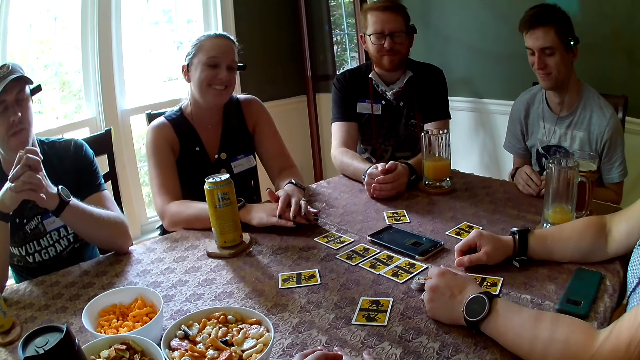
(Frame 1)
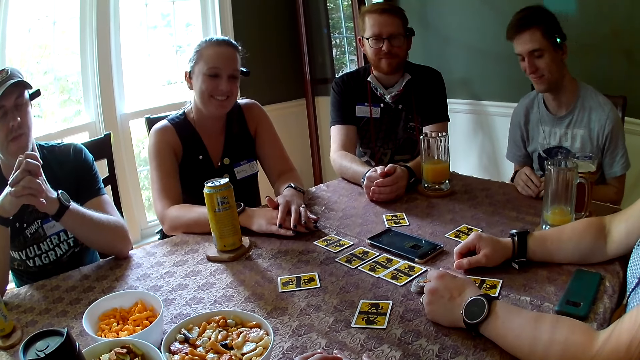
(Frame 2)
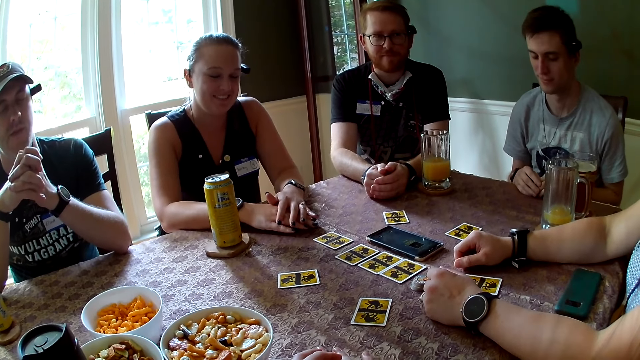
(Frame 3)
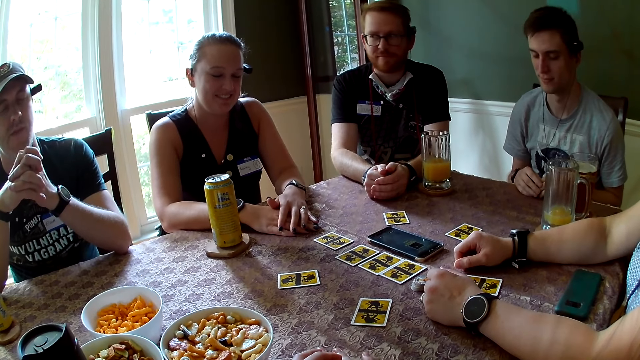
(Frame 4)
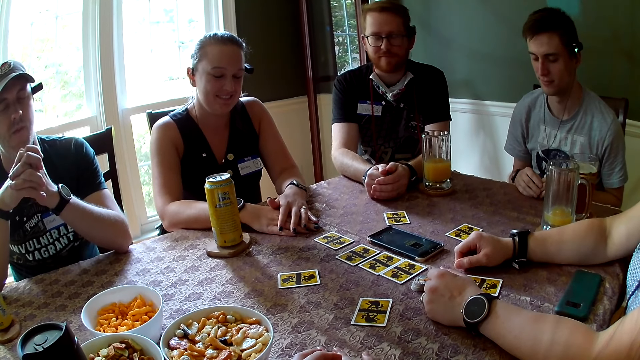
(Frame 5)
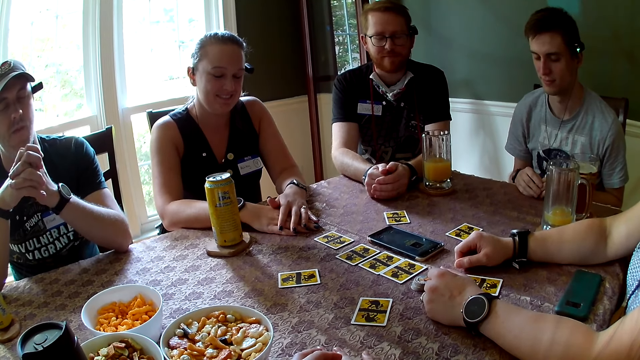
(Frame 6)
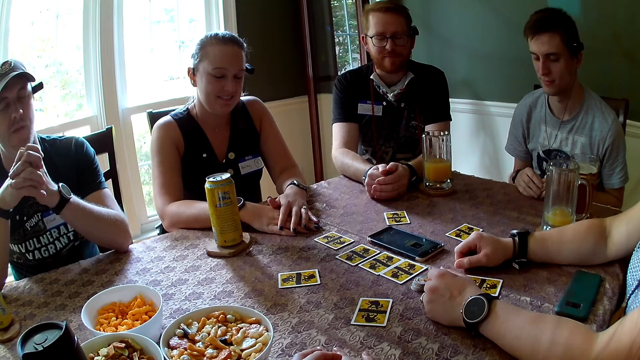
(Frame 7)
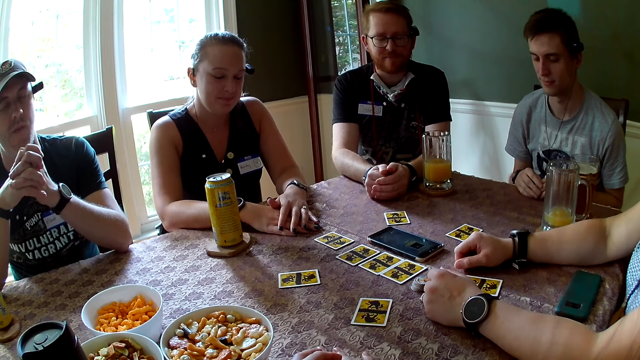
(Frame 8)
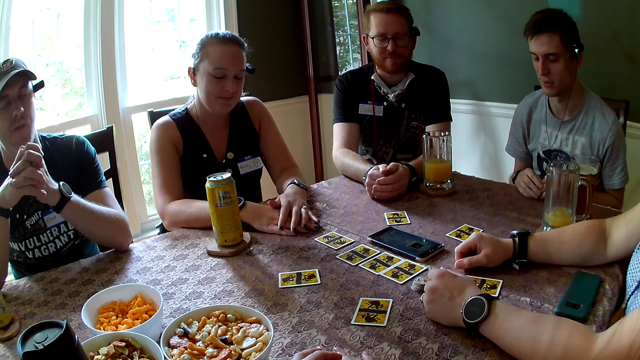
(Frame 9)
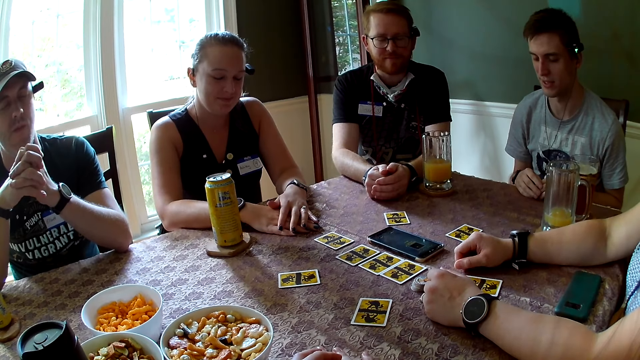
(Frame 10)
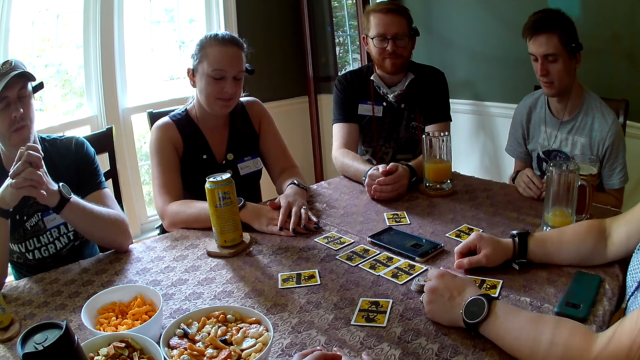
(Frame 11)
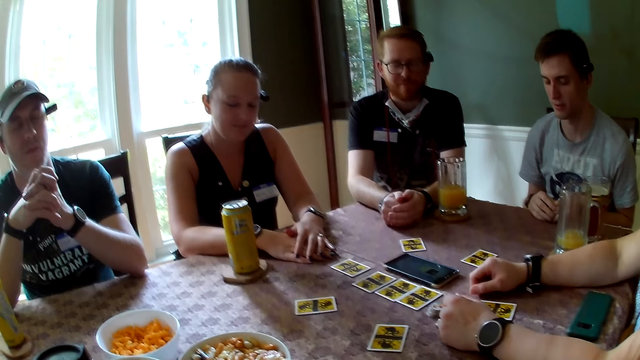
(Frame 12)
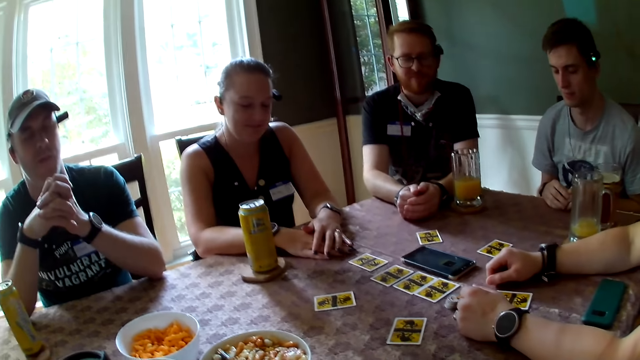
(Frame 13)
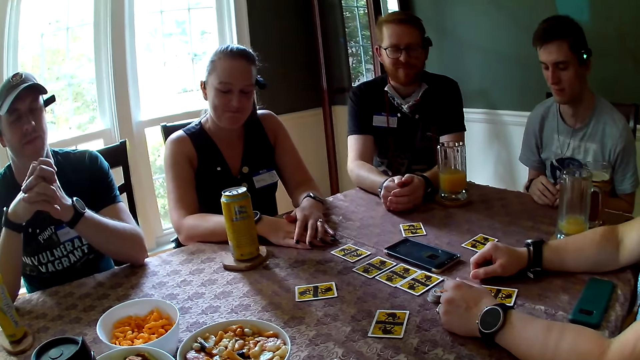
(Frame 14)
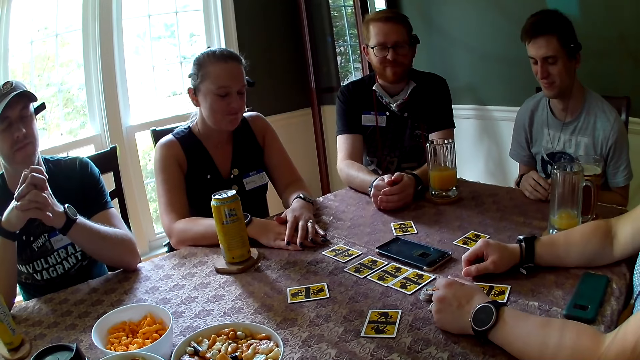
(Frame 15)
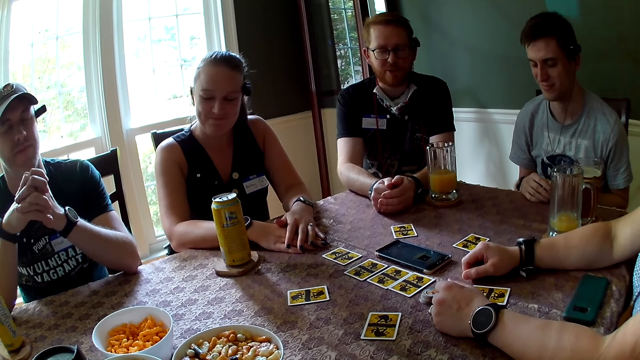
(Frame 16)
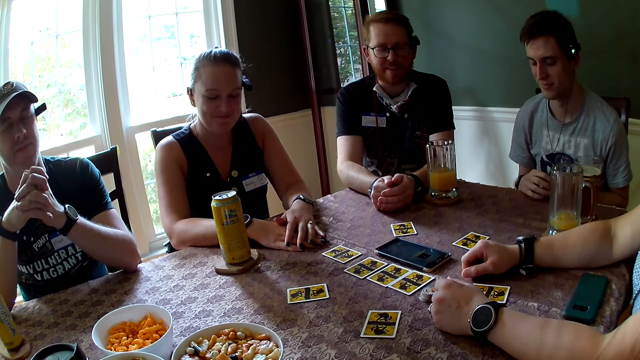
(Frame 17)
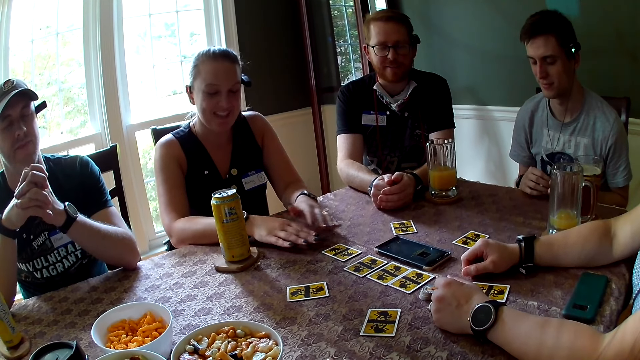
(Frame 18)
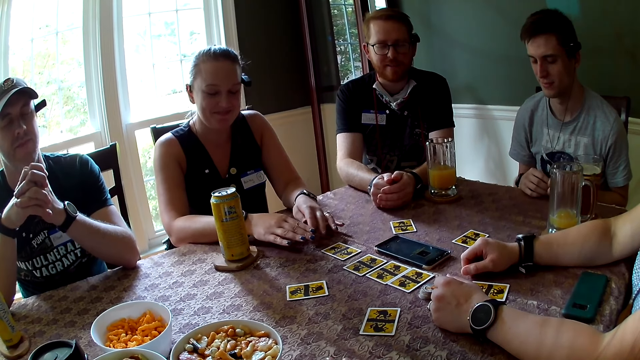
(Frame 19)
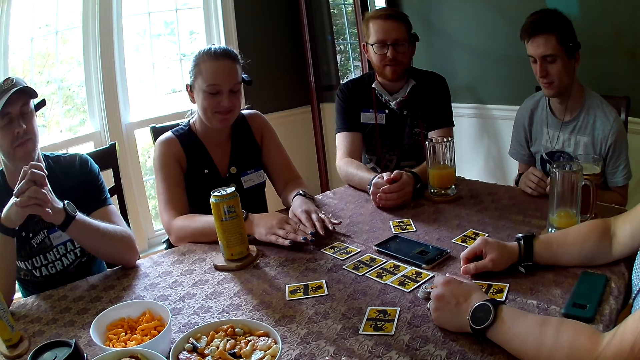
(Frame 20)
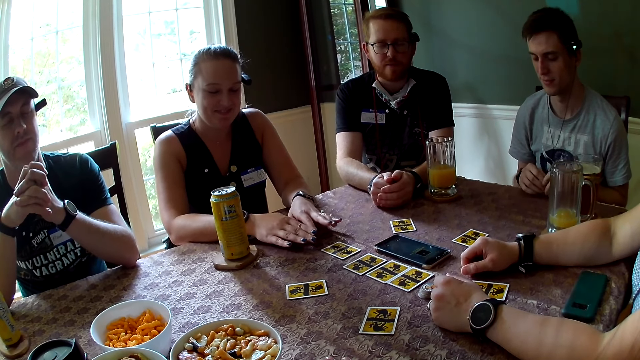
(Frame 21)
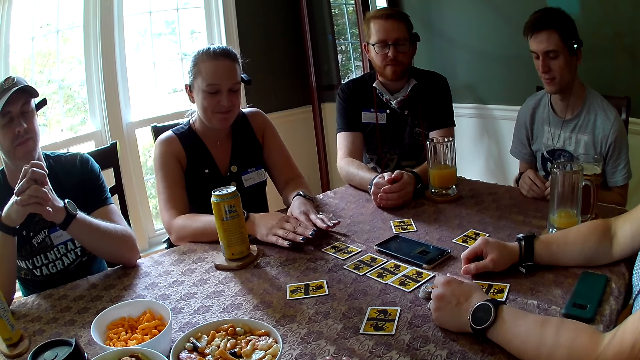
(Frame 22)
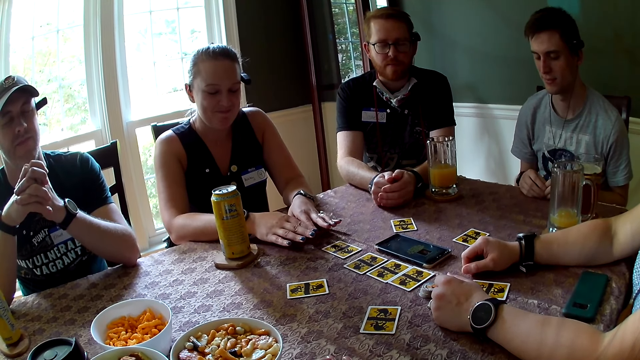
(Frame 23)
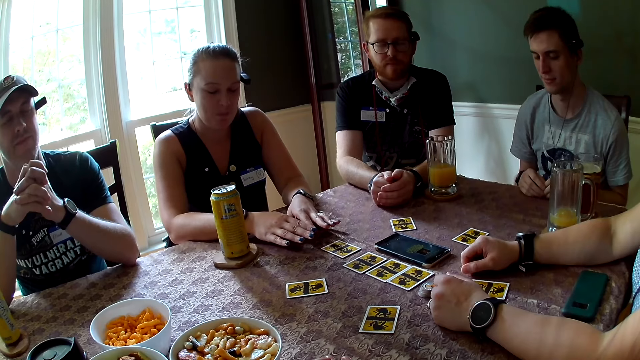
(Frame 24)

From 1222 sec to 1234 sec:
A woman smiles. A man opens his eyes. Another man speaks to another woman. The first woman speaks to the second man and moves her head. The first man closes his eyes and speaks to a group of people at the table. The first woman smiles.

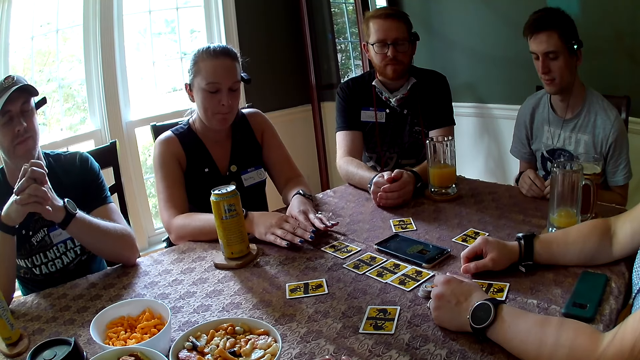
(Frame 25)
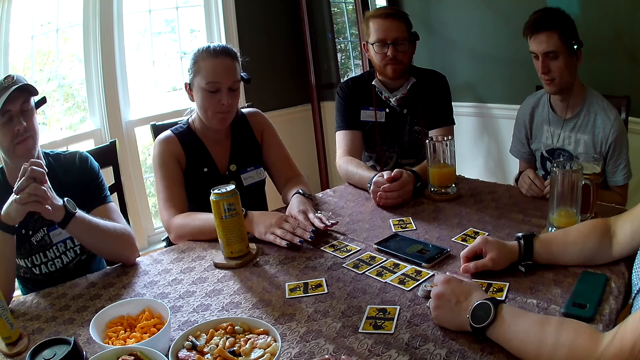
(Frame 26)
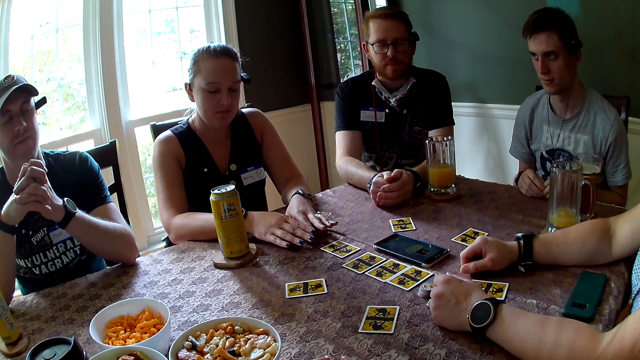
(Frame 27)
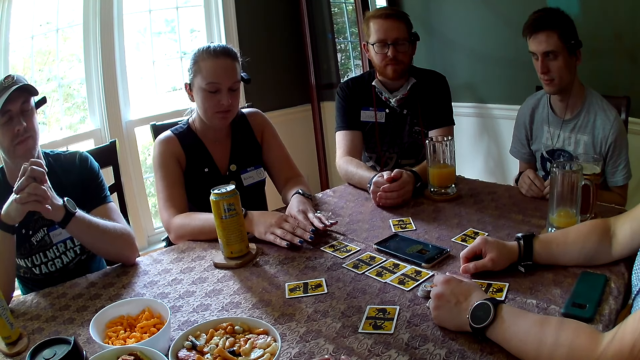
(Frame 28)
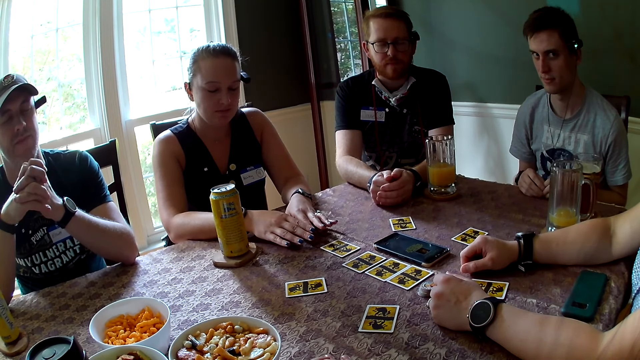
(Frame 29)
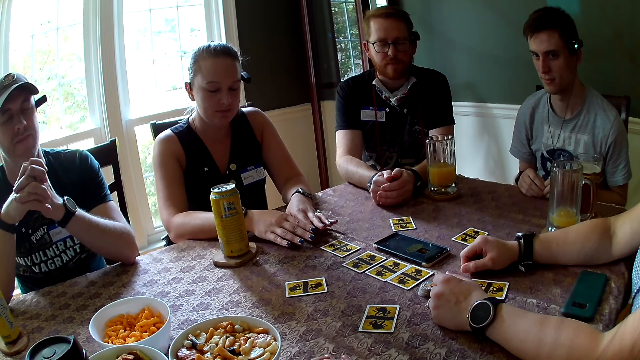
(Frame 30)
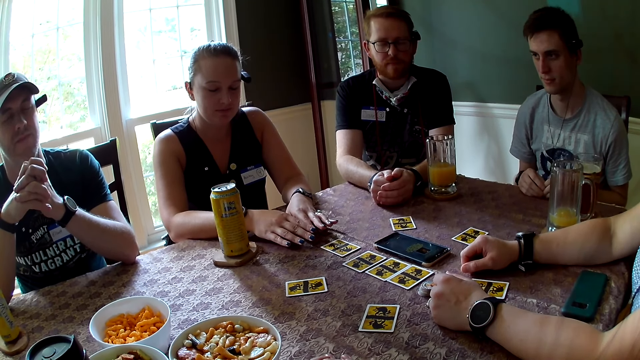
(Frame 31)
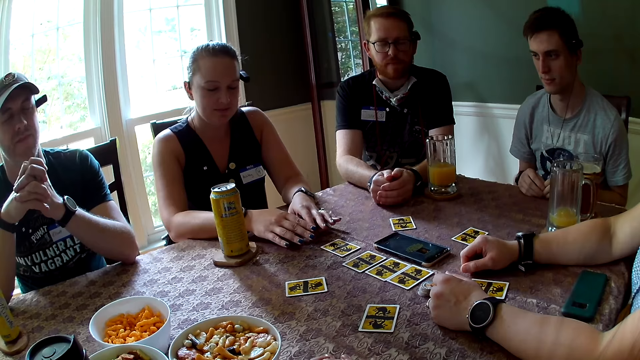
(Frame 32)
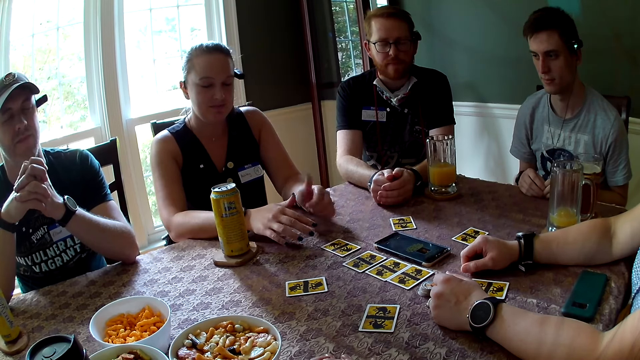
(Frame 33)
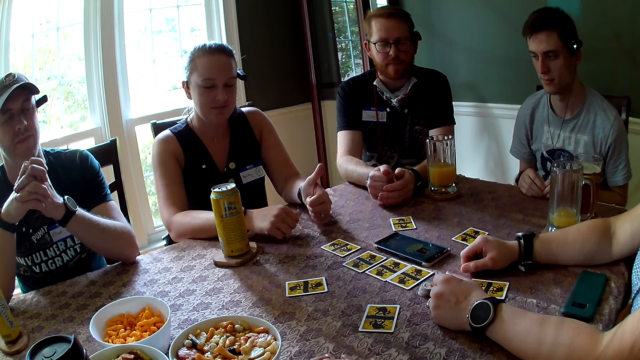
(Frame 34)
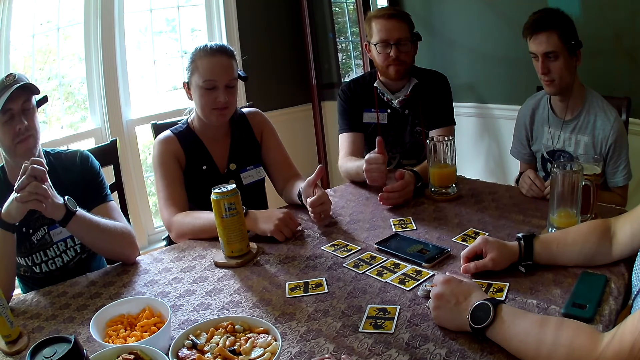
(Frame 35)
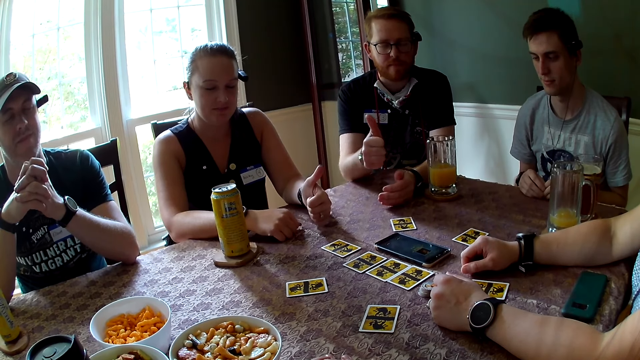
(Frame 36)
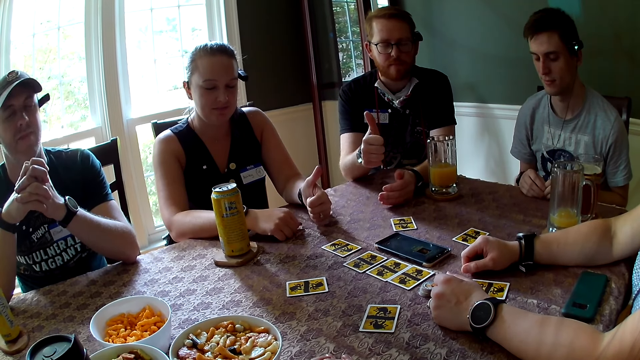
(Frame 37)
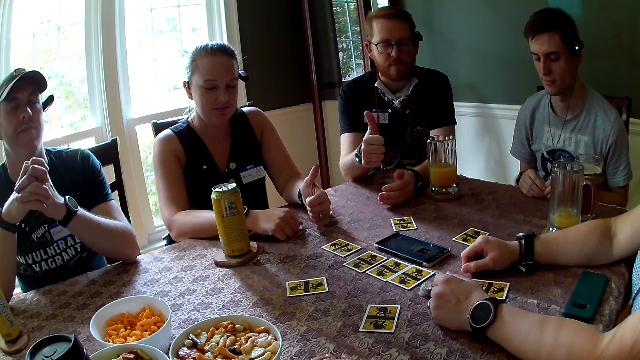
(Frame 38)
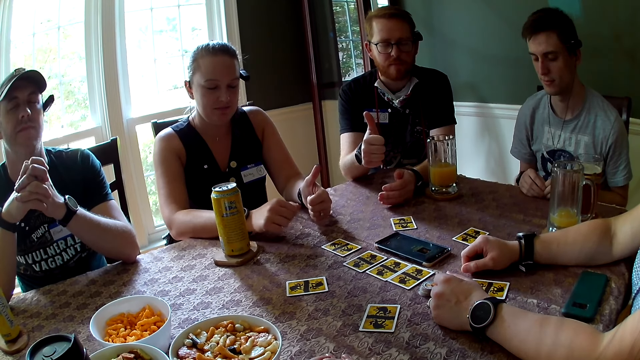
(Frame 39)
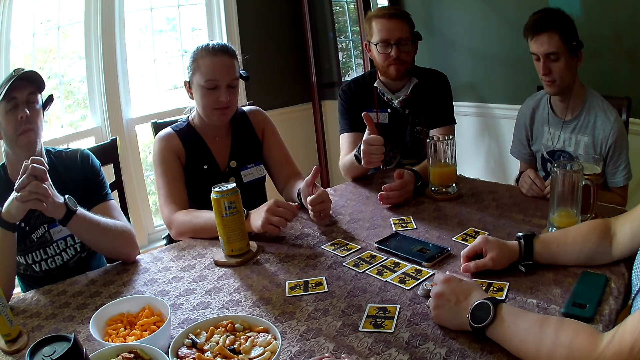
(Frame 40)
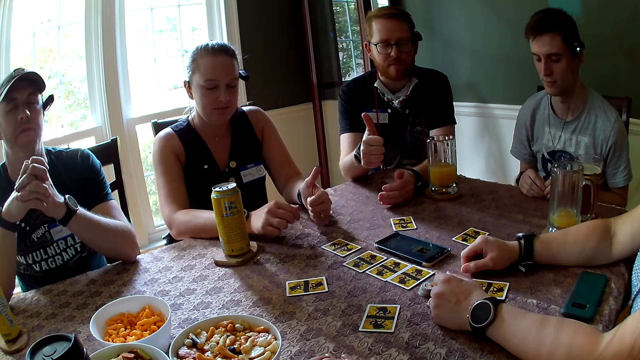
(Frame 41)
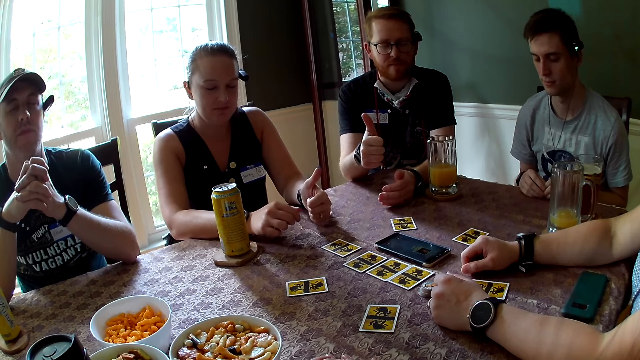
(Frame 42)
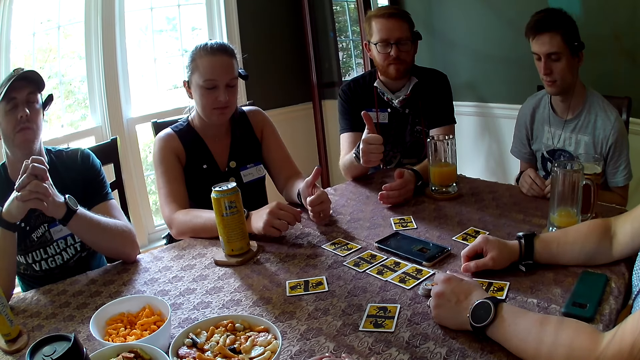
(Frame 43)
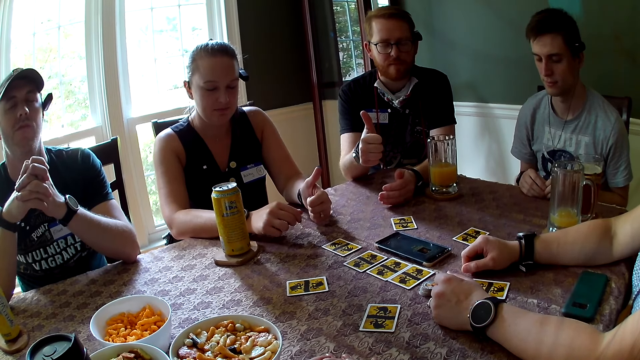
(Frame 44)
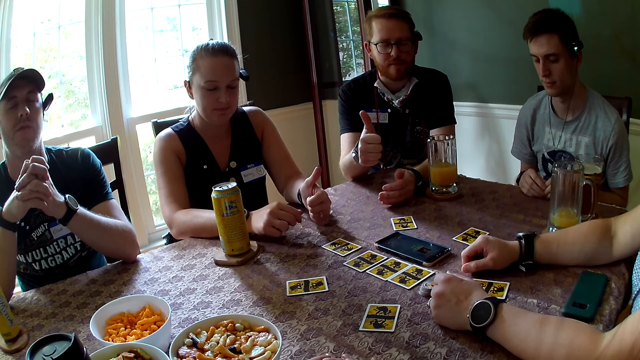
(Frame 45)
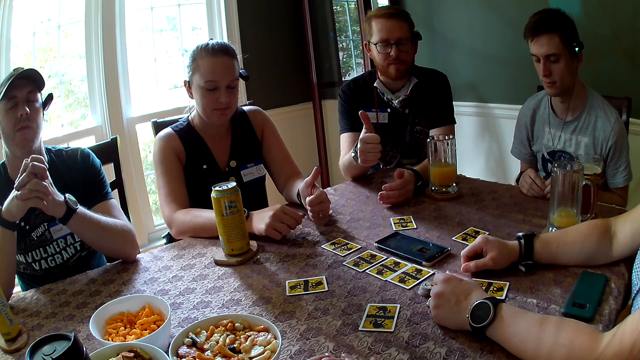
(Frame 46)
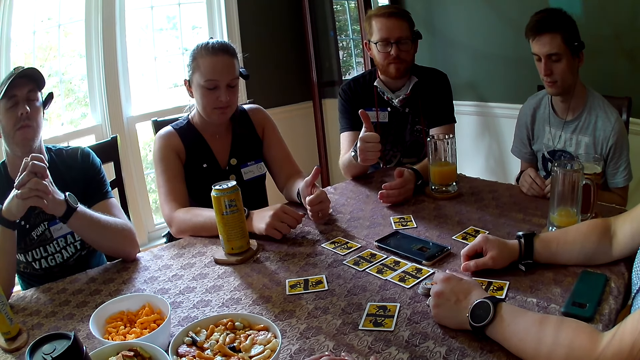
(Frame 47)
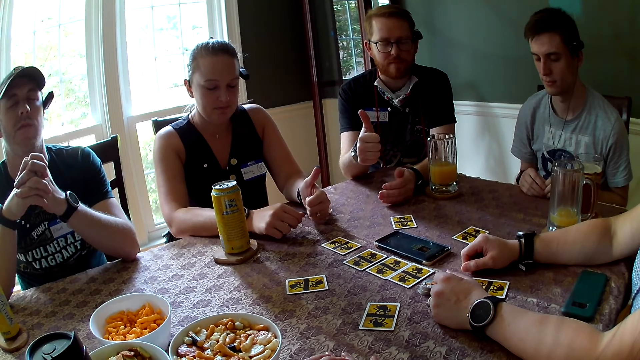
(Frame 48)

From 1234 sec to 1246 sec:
A person opens his eyes. A woman raises her thumb on the table. A man raises his thumb on the table. The person closes his eyes.
